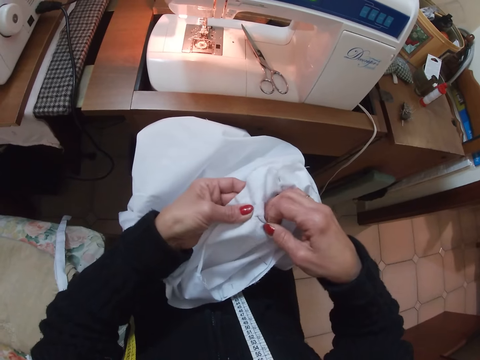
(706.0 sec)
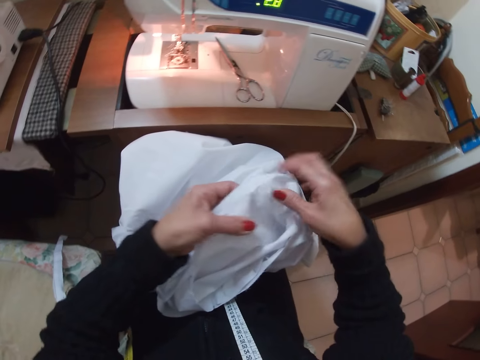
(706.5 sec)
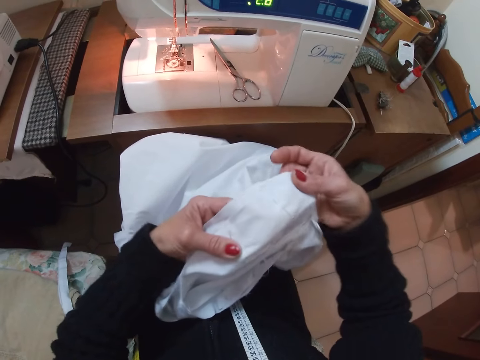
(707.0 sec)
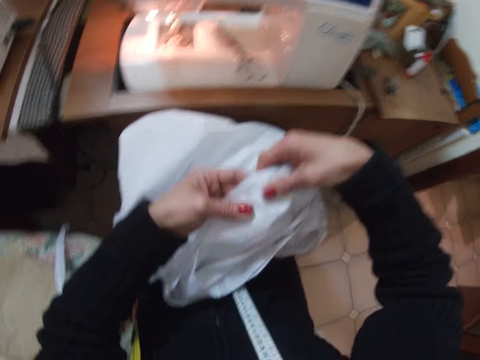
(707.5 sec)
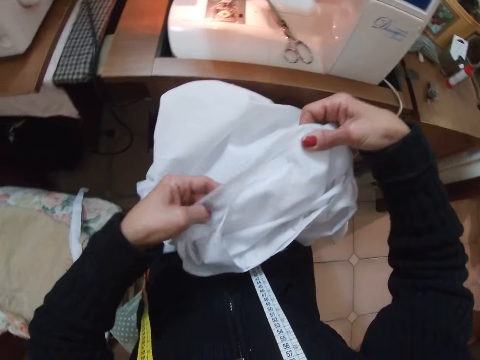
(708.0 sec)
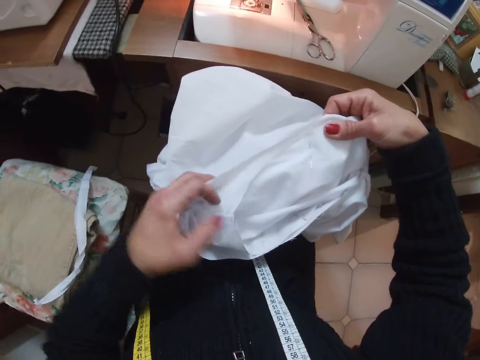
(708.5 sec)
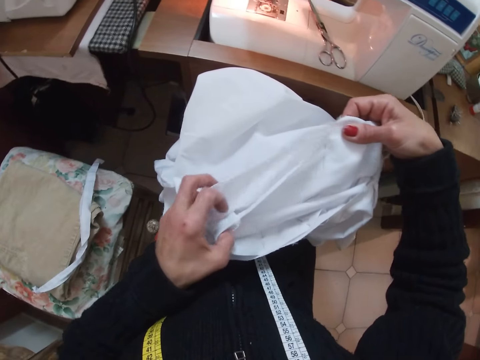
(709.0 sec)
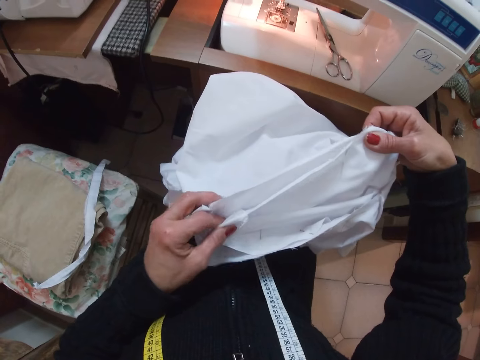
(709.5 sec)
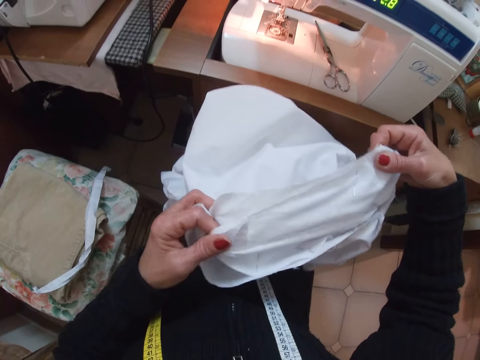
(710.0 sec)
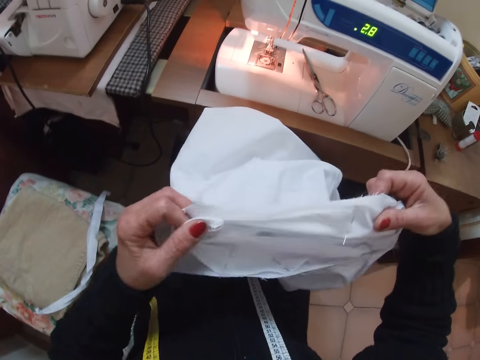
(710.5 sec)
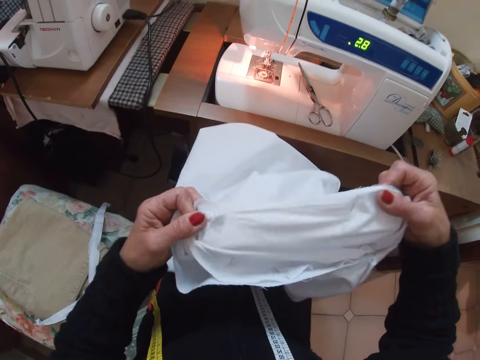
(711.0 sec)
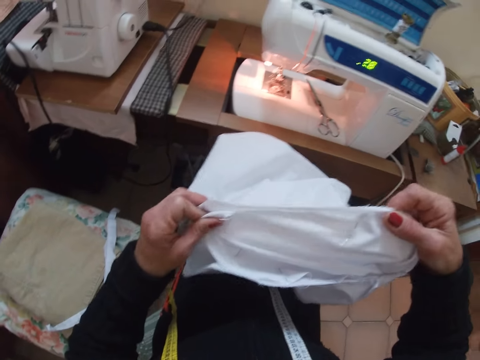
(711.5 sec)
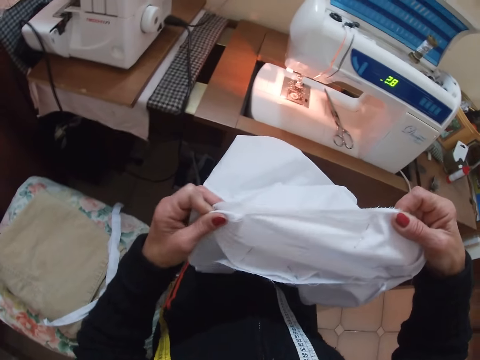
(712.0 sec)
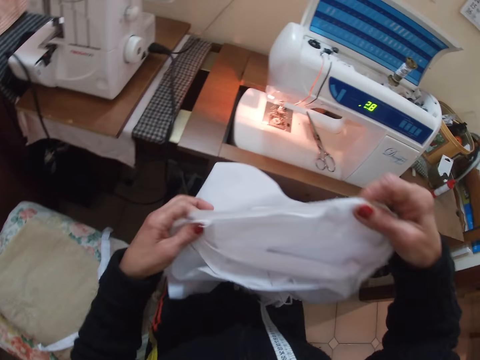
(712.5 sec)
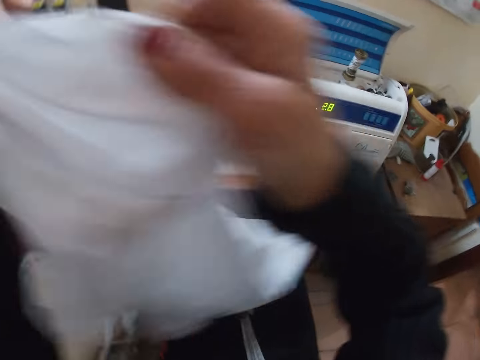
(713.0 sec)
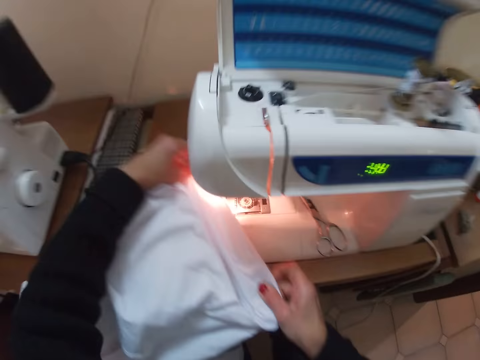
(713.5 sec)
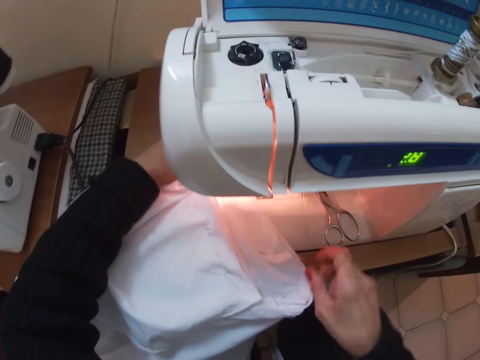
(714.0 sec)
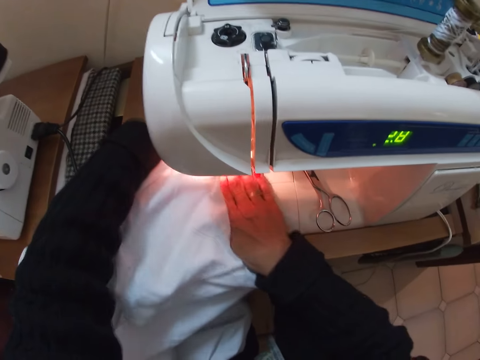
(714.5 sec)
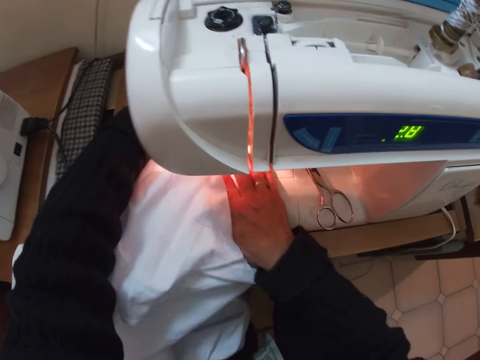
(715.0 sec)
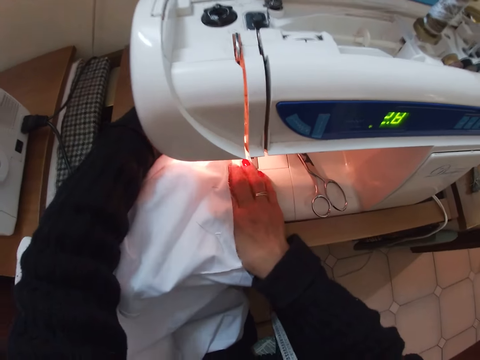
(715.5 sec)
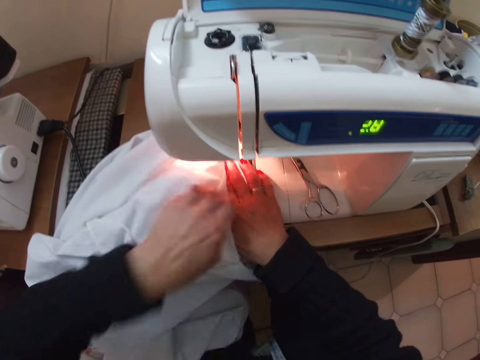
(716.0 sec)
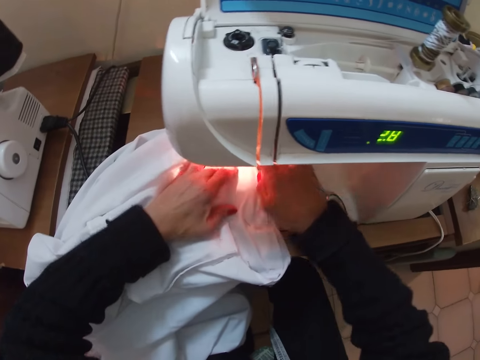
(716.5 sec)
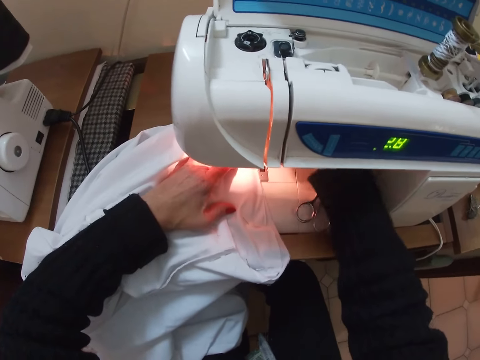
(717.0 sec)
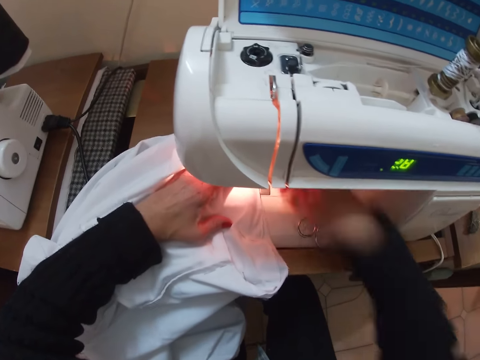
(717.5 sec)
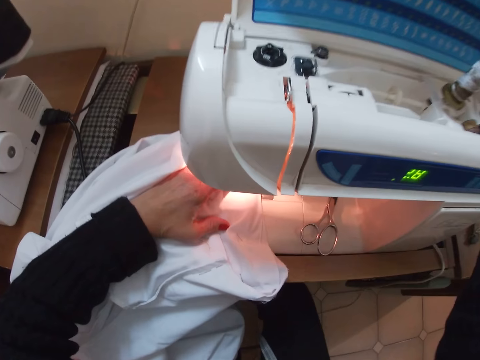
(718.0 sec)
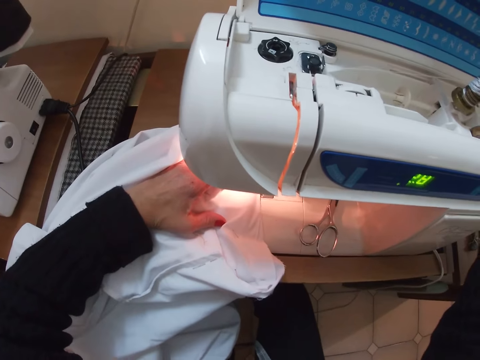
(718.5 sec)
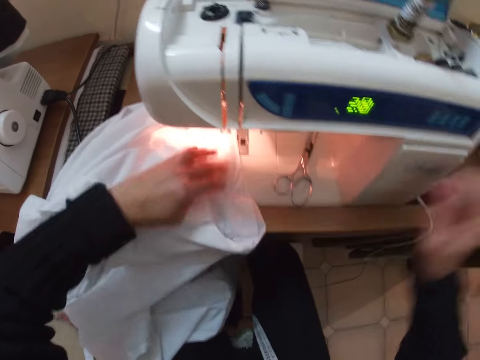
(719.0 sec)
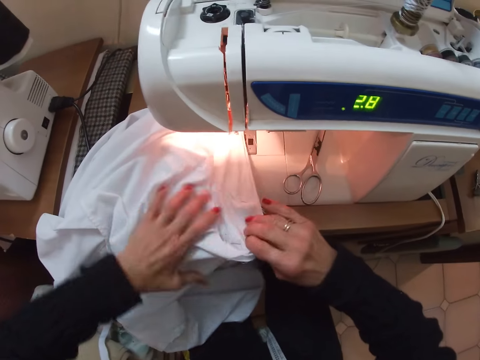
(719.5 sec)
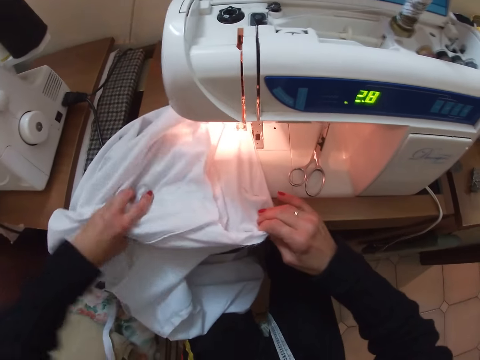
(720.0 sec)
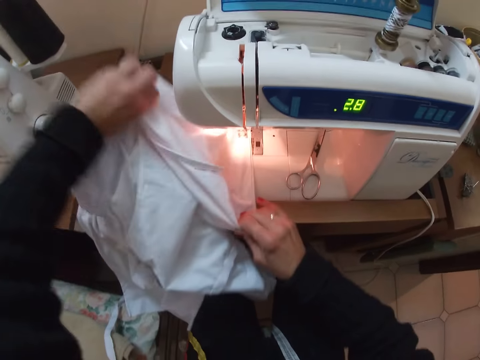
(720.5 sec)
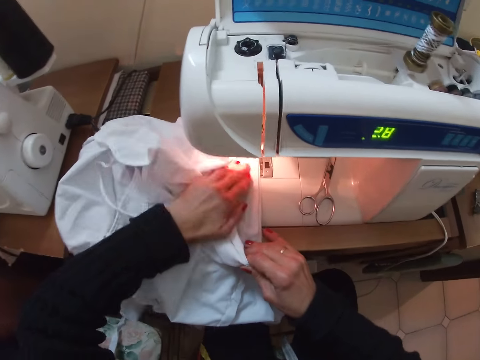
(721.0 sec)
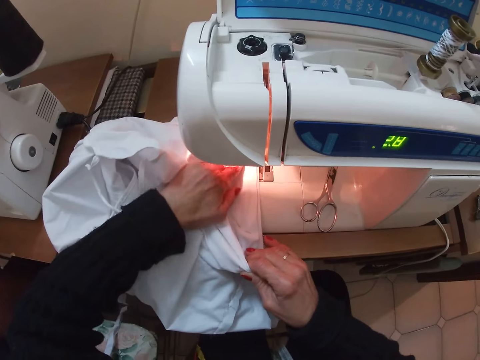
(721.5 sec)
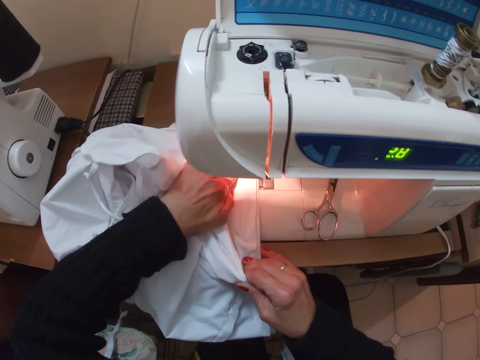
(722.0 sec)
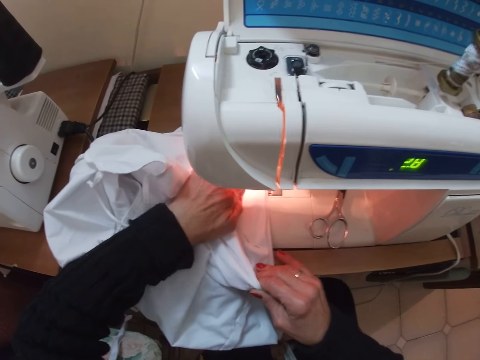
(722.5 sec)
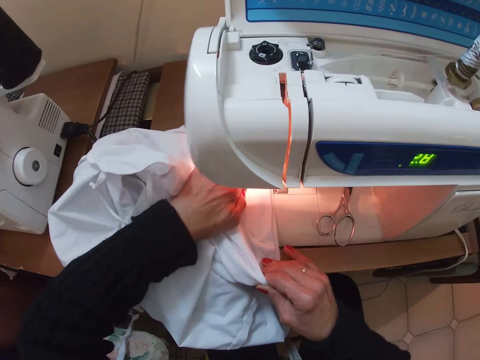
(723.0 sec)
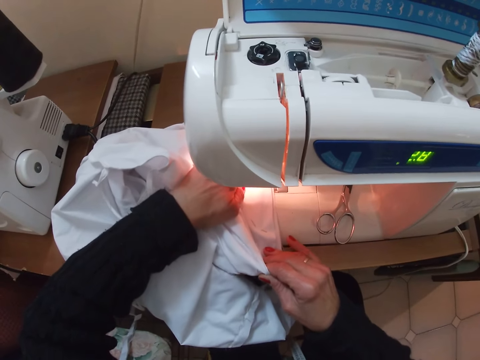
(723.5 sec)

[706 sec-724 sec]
The camera wearer stretches both edges of the cloth. She lifts the edges of the cloth with both hands and drops the edges of the cloth with both hands. She places the edge of the cloth on a sewing machine. She sews the cloth using the hobby craft machine. She adjusts the edge of the cloth with both hands. She pulls back her left hand. She adjusts the edge of the cloth with her right hand. She places her hand on the sewing machine. She returns her right hand back to the edge of the cloth. She adjusts her left hand. She lifts the cloth forward with her left hand. She moves her left hand to the edge of the cloth. She moves her left hand forward. She holds the edge of the cloth with both hands.

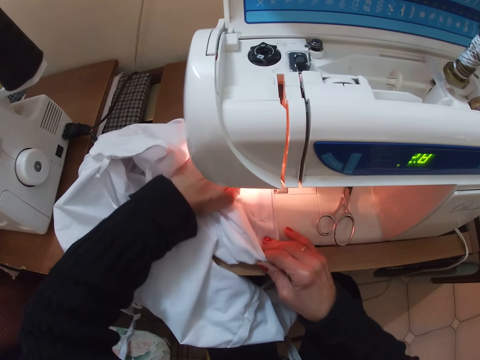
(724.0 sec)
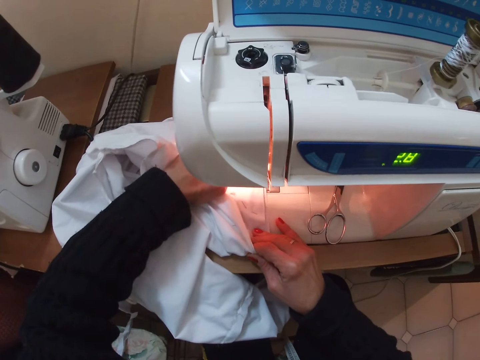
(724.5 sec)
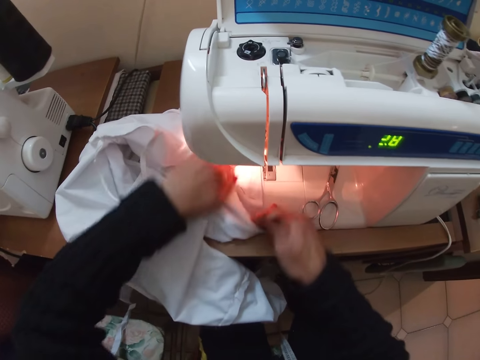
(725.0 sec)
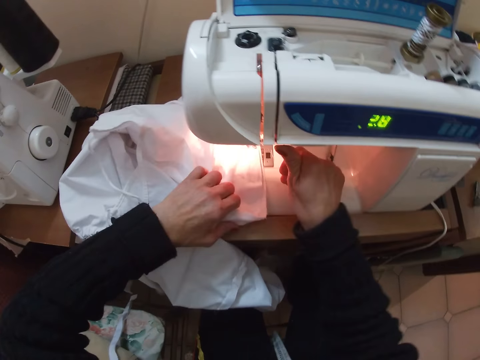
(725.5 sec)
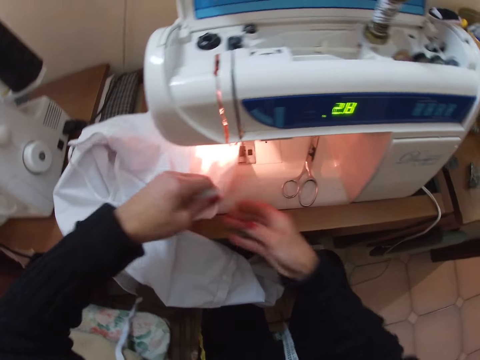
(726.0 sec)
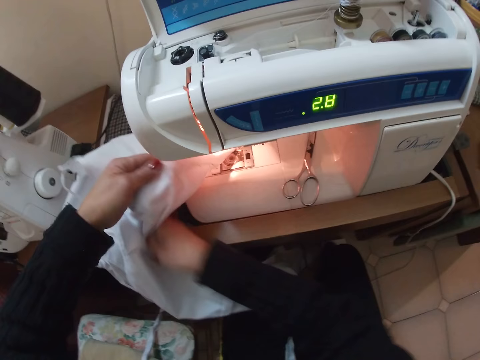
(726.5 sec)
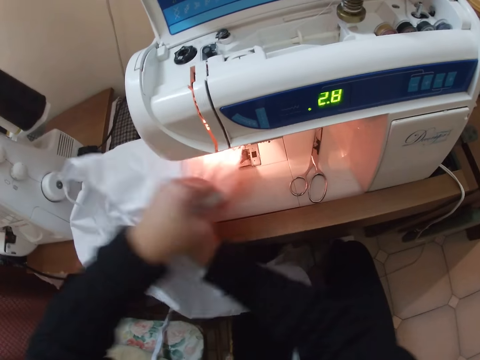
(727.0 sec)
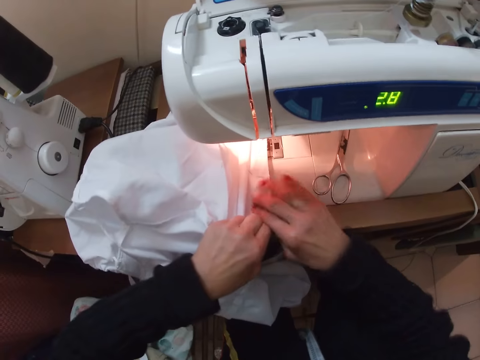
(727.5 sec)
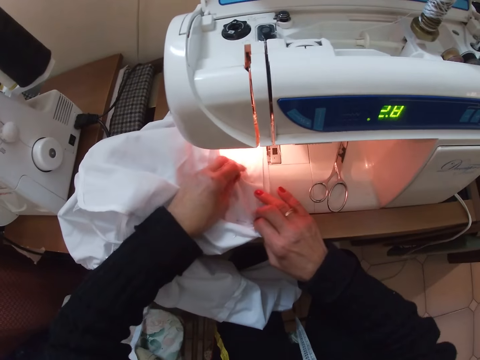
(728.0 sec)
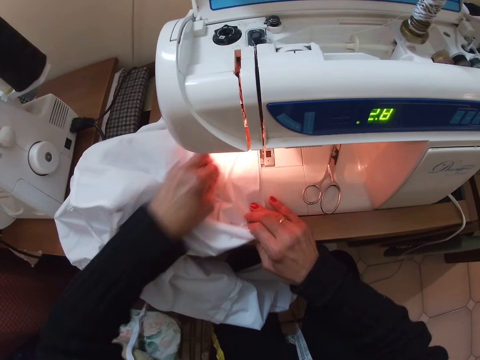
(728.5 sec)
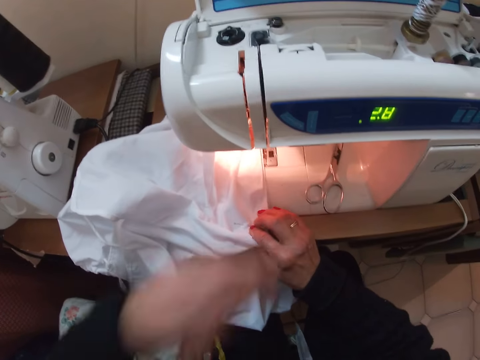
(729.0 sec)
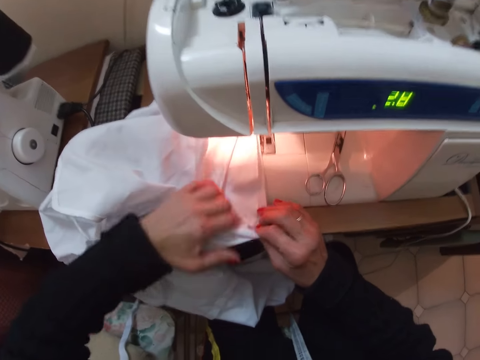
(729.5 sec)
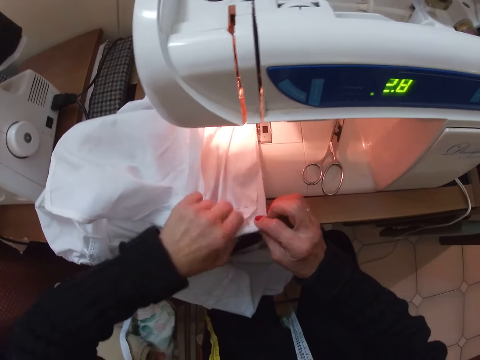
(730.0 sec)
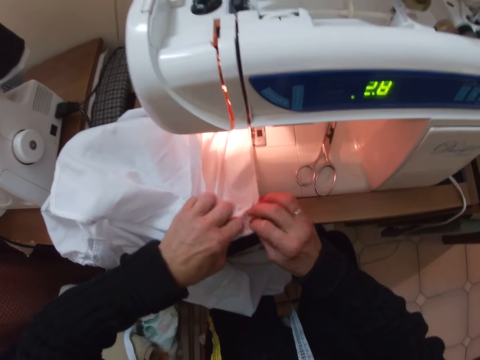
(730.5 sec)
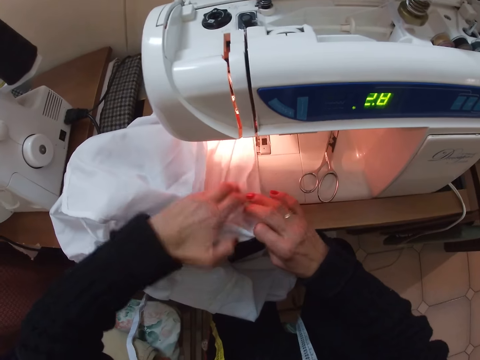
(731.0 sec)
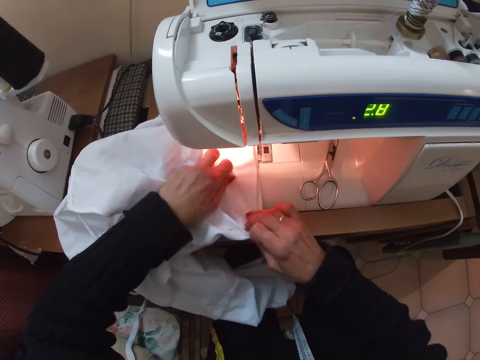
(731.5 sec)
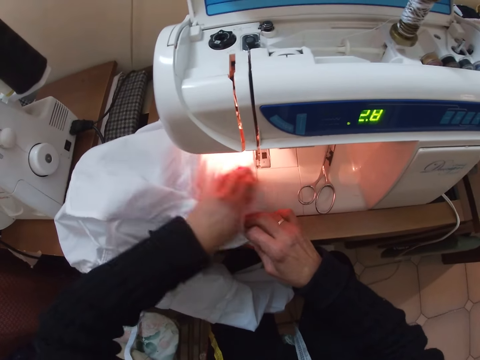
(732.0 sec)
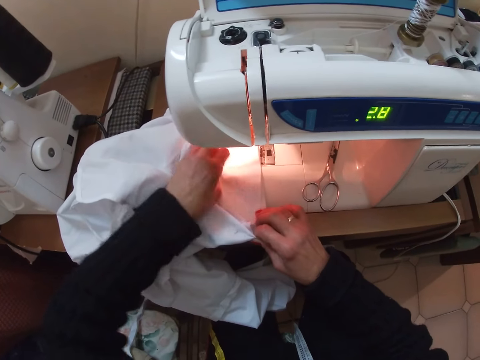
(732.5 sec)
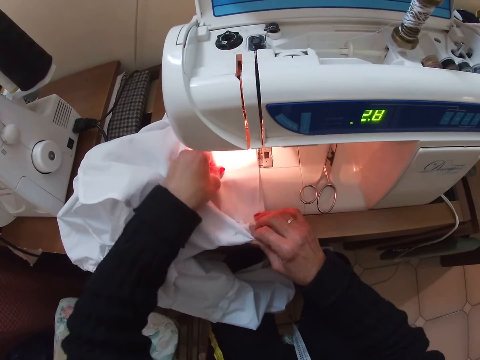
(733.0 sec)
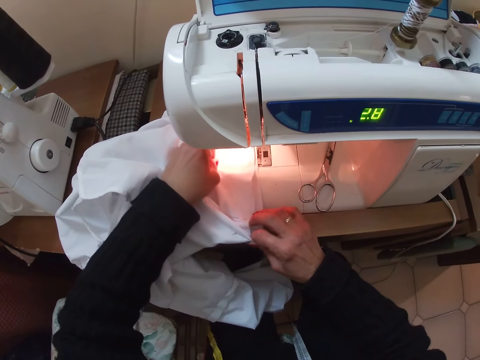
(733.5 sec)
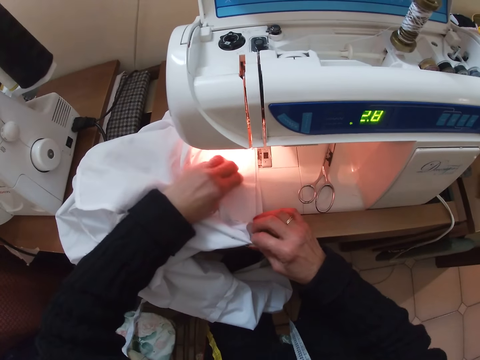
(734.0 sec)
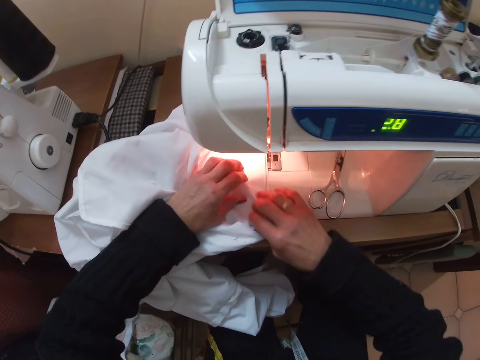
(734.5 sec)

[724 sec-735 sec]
The camera wearer returns the left hand. She lifts up the cloth with her left hand. She puts the right hand underneath the cloth. She holds the edge of the cloth with both hands. She picks up a pin off the cloth. She drops the pin on the floor. She returns her left hand on the edge of the cloth. She adjusts the edges of the cloth with both hands.
